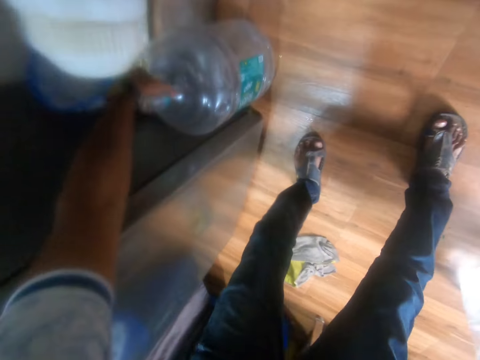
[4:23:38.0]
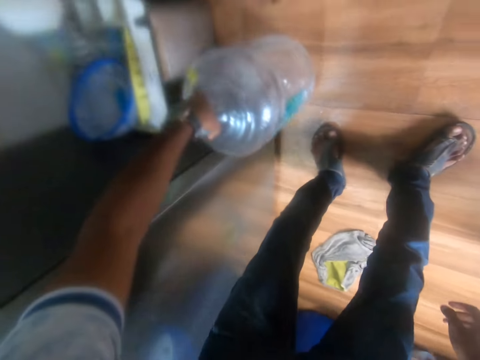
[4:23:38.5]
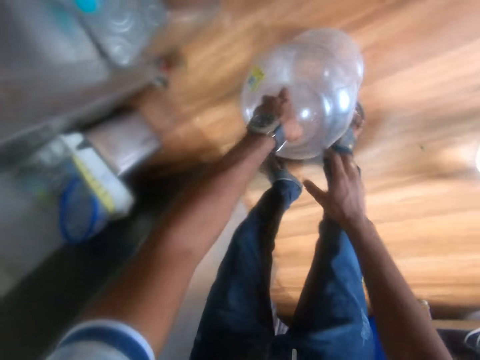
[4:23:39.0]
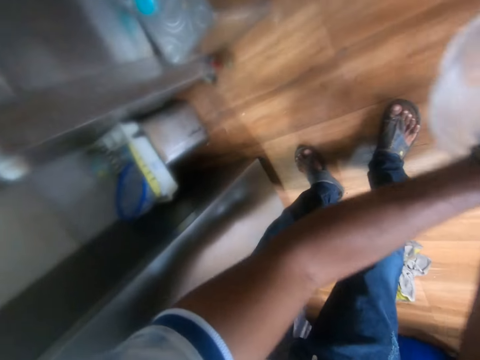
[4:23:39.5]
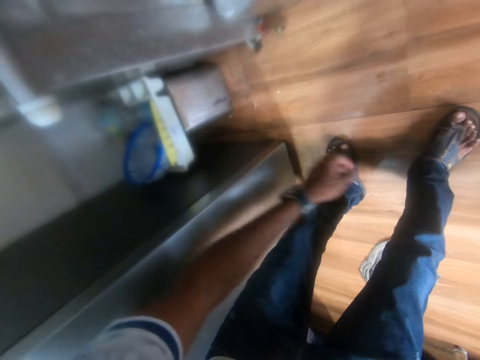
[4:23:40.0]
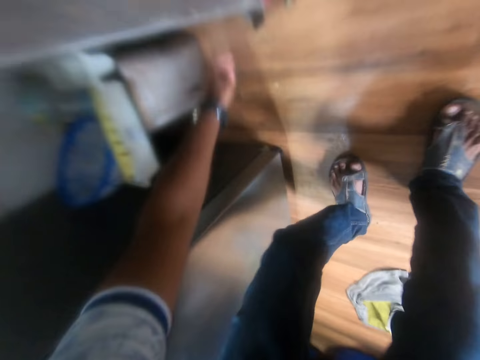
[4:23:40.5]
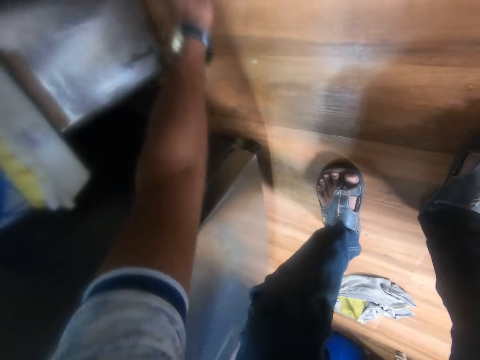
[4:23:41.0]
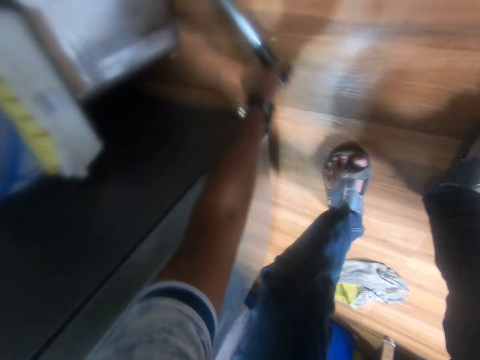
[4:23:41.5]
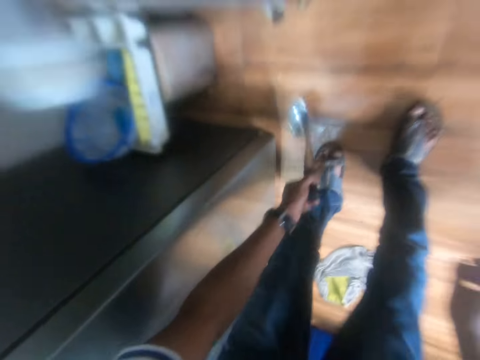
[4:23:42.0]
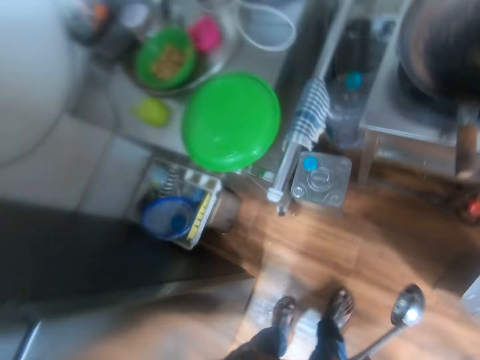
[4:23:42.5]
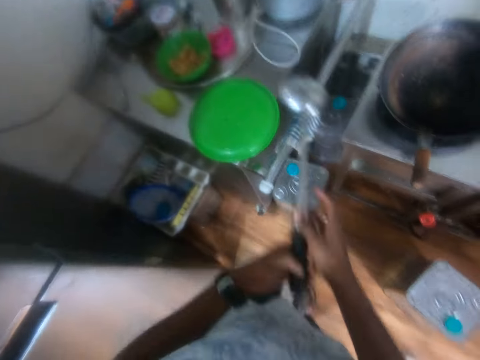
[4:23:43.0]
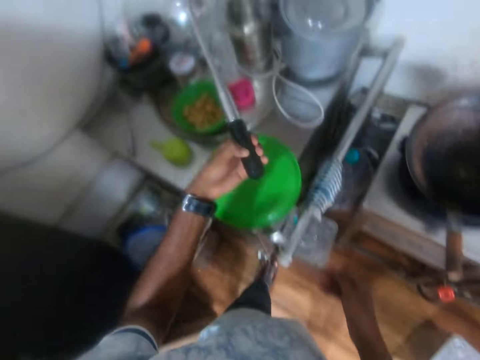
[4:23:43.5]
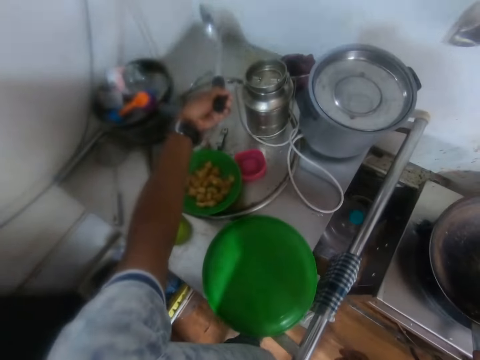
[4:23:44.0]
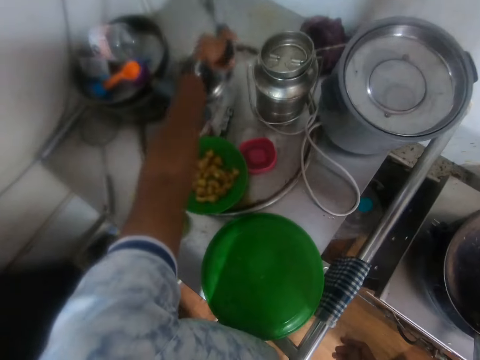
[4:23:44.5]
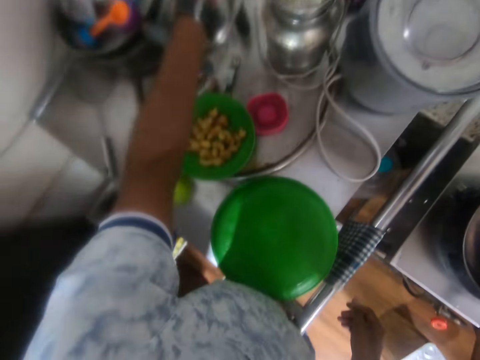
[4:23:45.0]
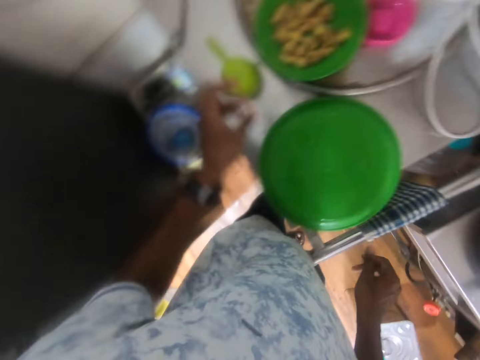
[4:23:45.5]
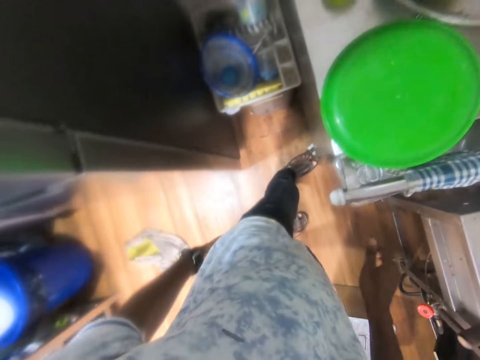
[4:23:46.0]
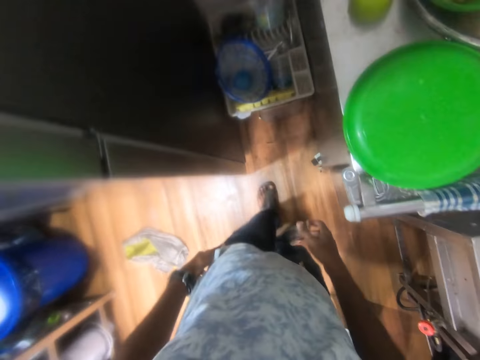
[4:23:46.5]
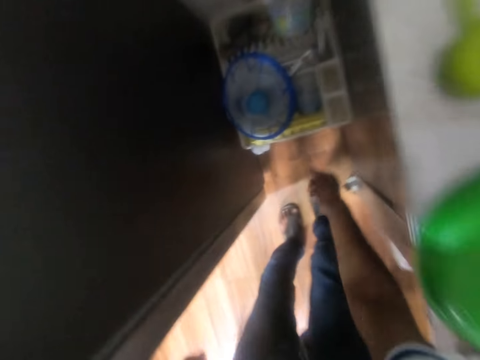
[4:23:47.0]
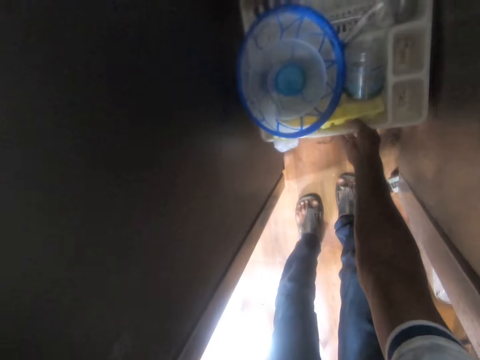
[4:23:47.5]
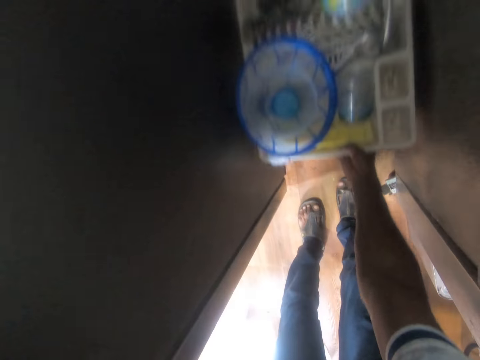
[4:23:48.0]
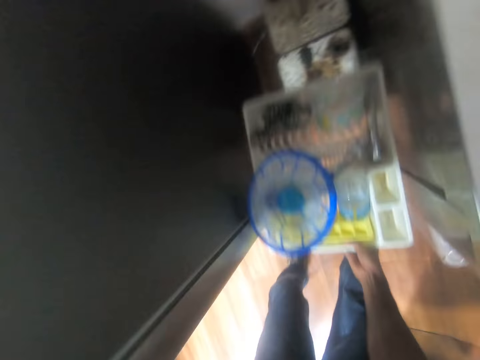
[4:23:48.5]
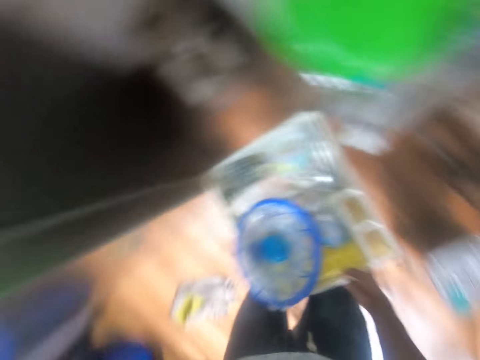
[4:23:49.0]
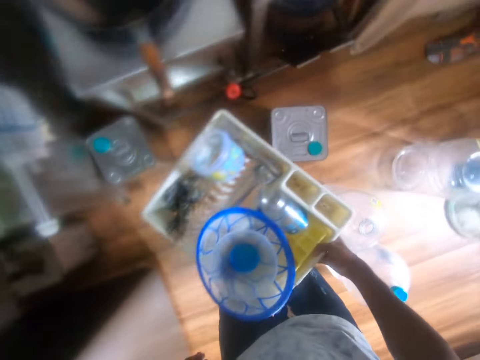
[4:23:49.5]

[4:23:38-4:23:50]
The camera wearer picks a cooking spoon from the floor with his left hand. He drops the cooking spoon on a cabinet with his left hand. He removes the utensil rack from a can on the floor with his right hand.

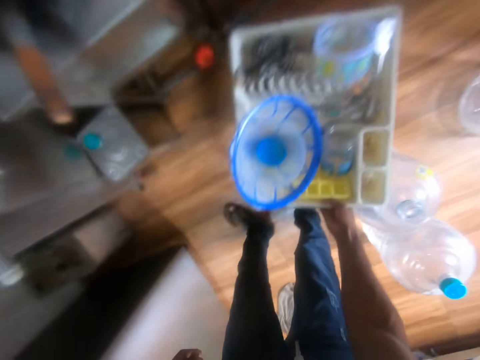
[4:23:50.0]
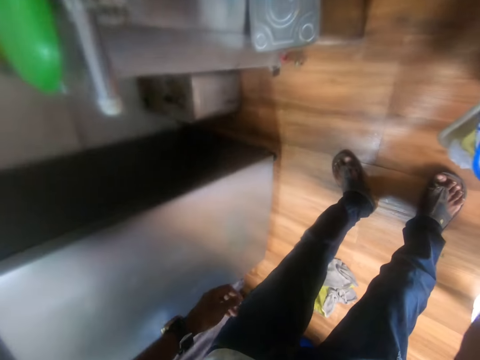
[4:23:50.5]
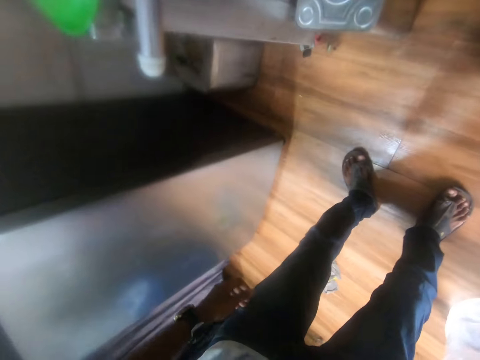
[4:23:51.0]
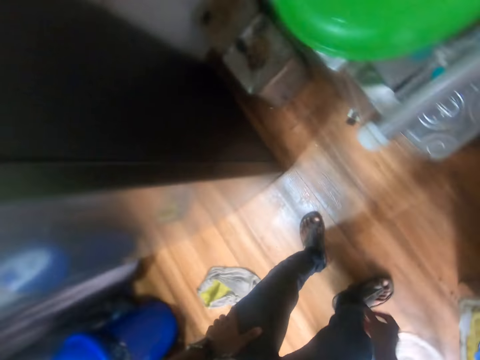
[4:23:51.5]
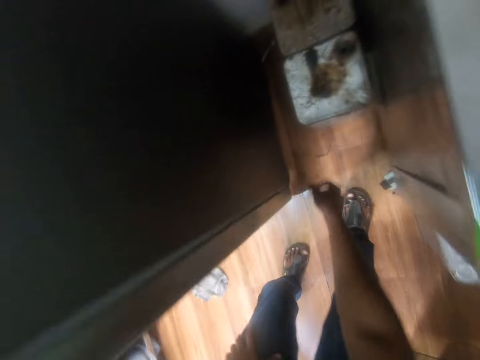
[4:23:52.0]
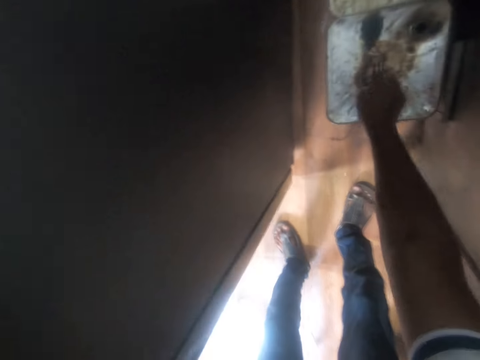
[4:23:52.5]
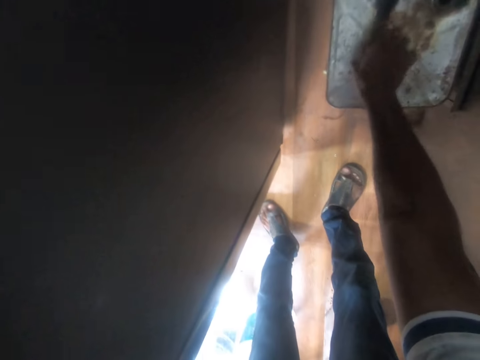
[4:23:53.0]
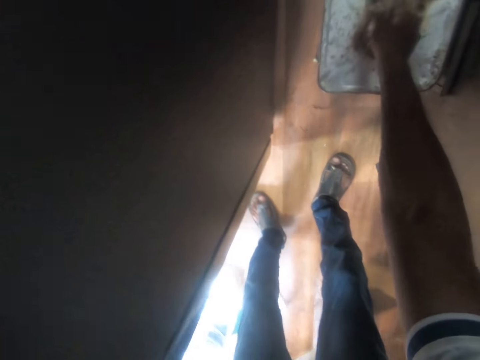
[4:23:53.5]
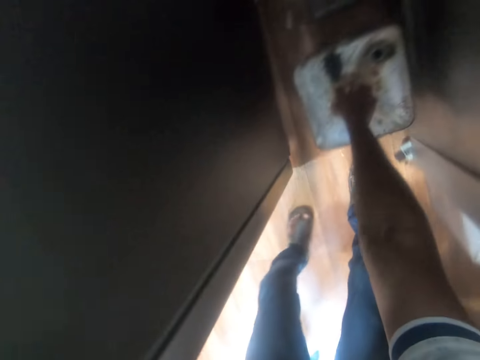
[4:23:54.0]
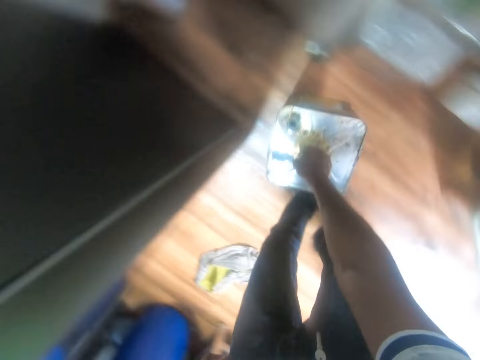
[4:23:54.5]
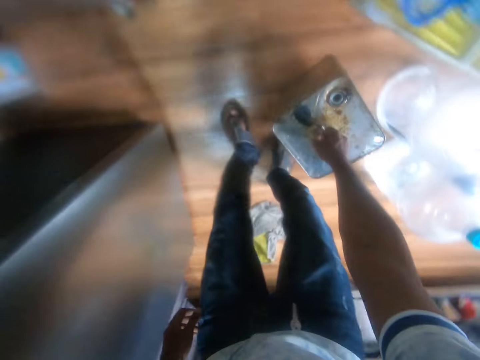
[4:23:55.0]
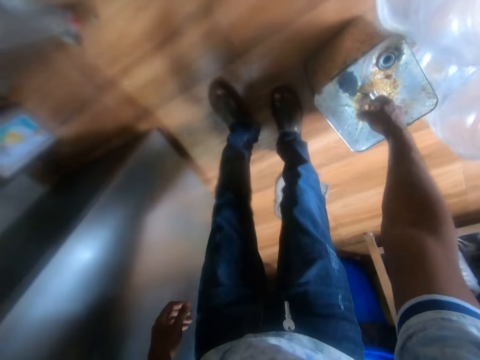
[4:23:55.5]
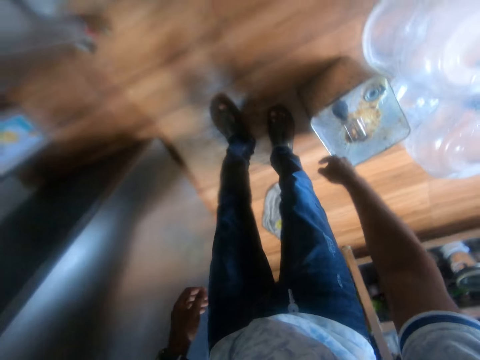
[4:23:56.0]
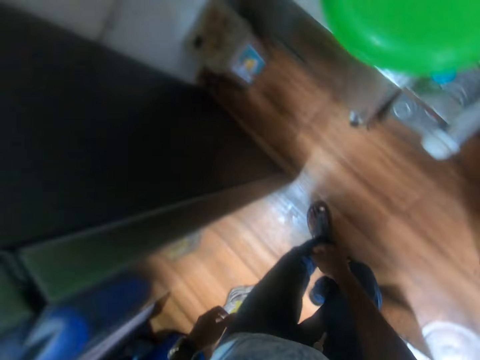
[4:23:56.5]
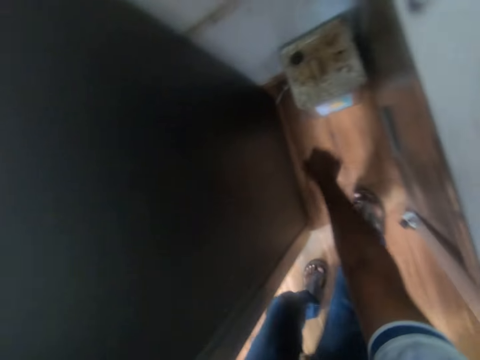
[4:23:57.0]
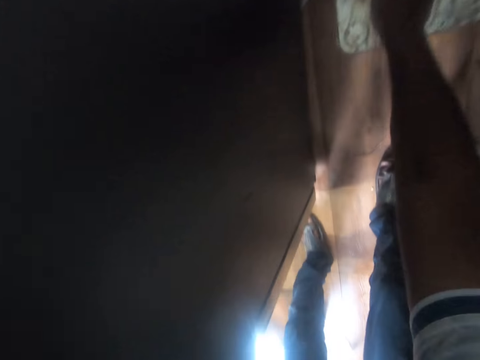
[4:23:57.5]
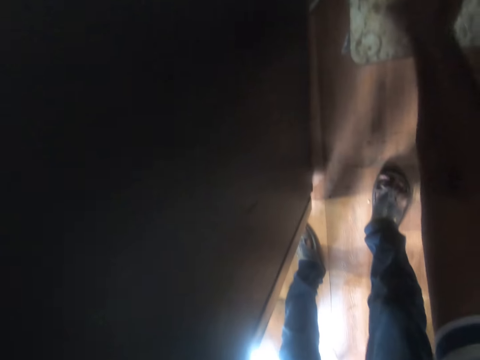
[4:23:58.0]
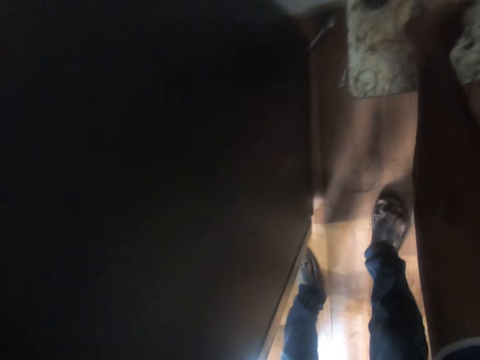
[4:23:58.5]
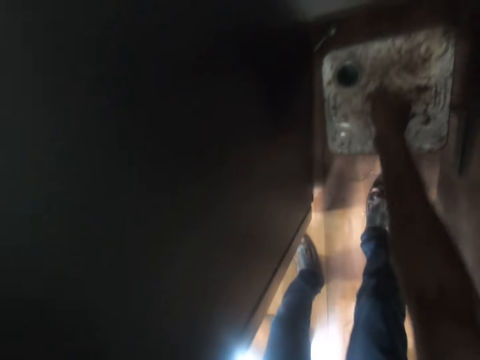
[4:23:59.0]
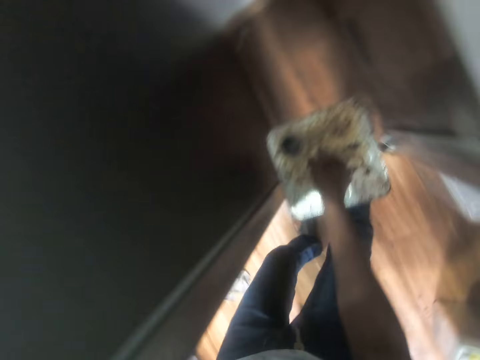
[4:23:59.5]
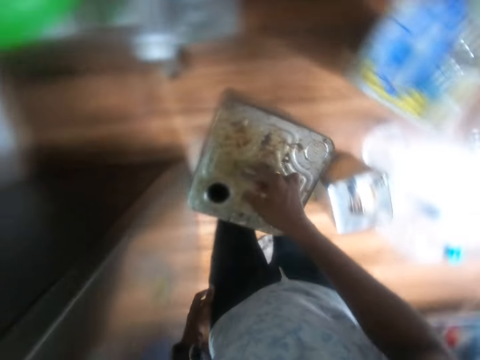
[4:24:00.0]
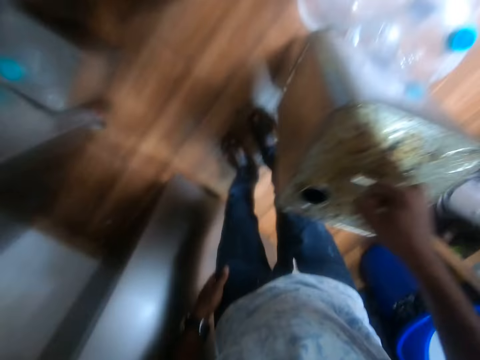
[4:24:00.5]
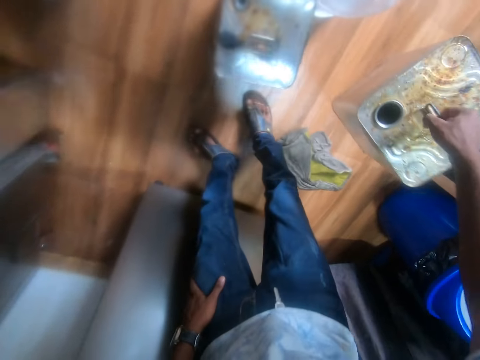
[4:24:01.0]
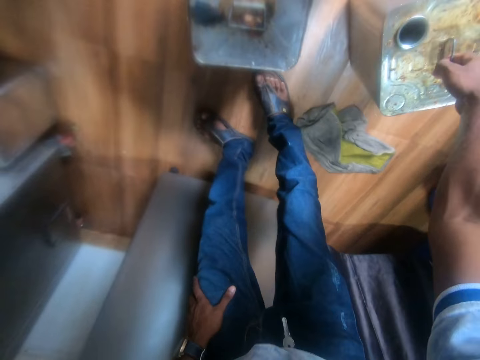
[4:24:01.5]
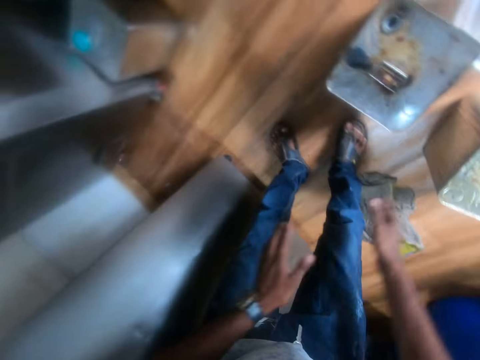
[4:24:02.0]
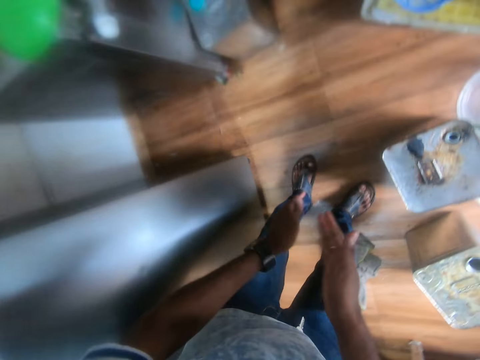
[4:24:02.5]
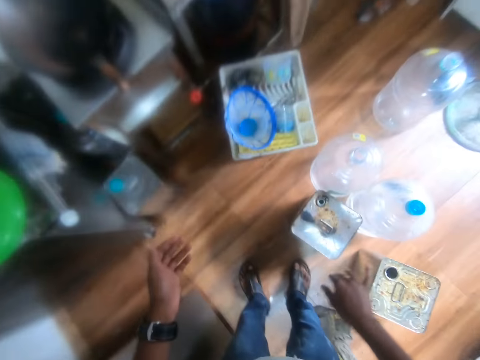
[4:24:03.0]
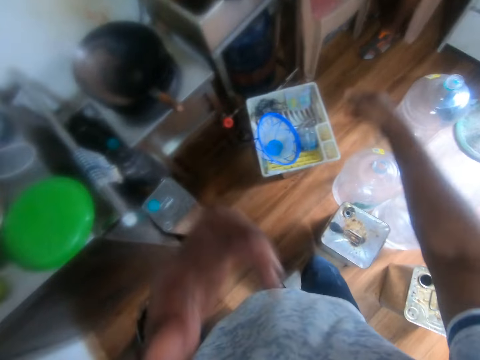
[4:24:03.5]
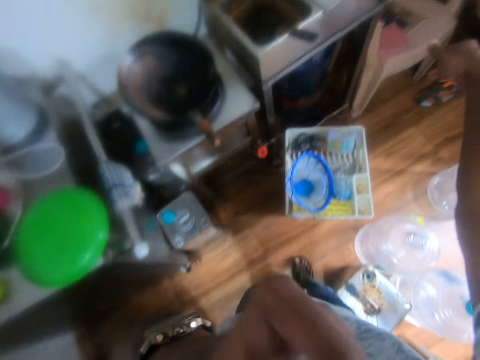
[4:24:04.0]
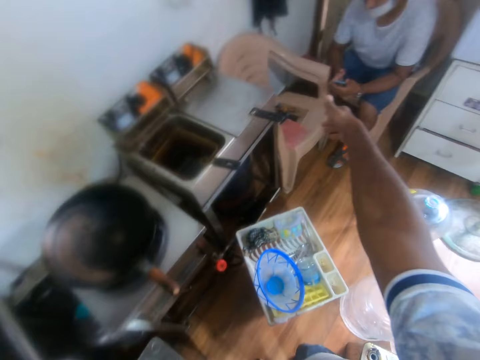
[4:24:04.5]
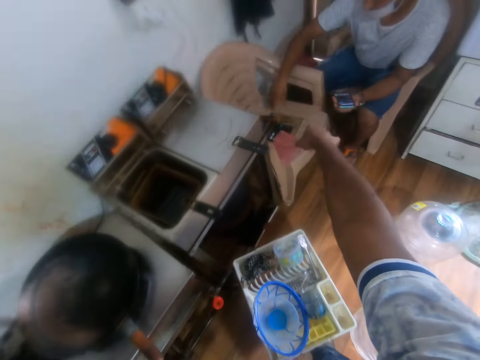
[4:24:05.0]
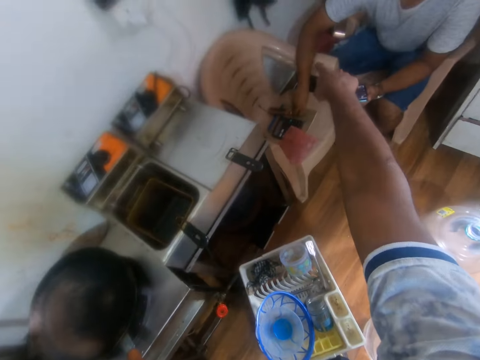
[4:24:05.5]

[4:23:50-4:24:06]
The camera wearer drops the utensil rack on the can with his right hand. He moves the can on the floor with his right hand. He moves in the room. He lifts the can. He moves the can on the floor with his right hand. He places the can on the floor. He rubs the hands. He touches his face with his left hand. He talks to a man. He moves in the room. The man holds the phone with his left hand. The man talks to the camera wearer.
